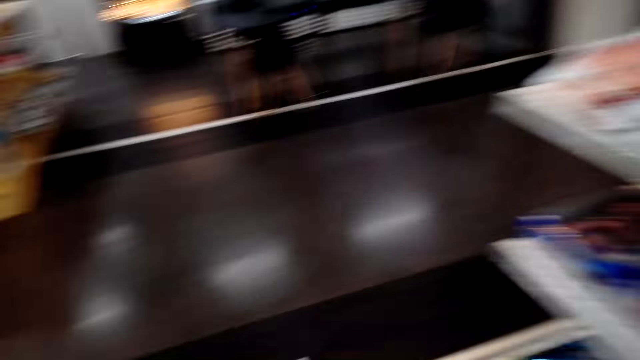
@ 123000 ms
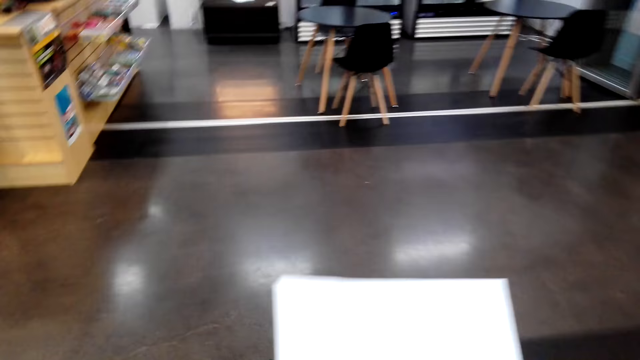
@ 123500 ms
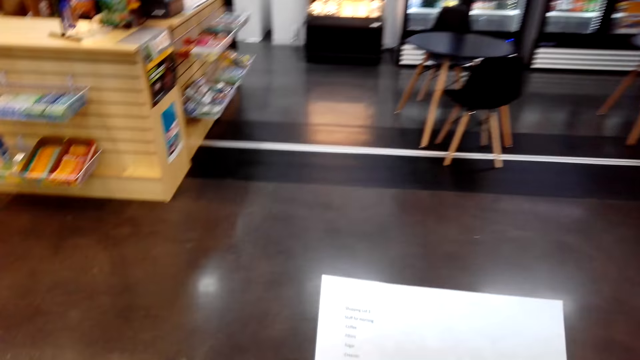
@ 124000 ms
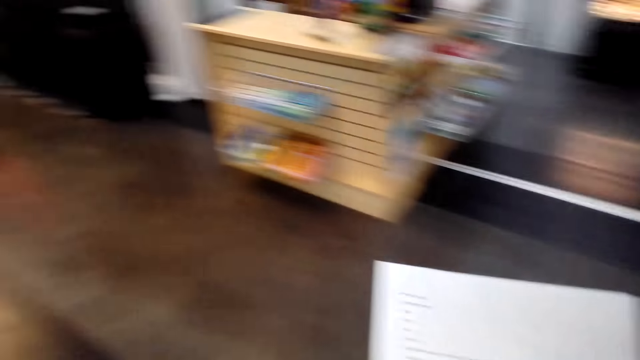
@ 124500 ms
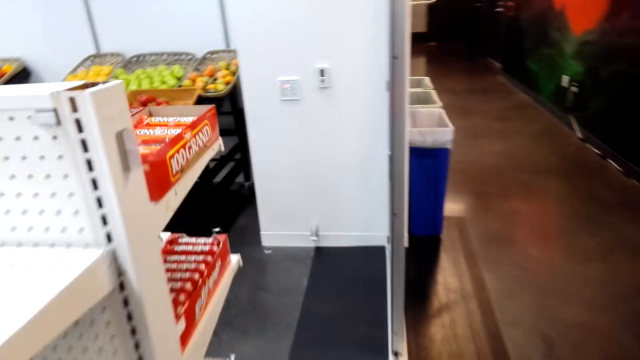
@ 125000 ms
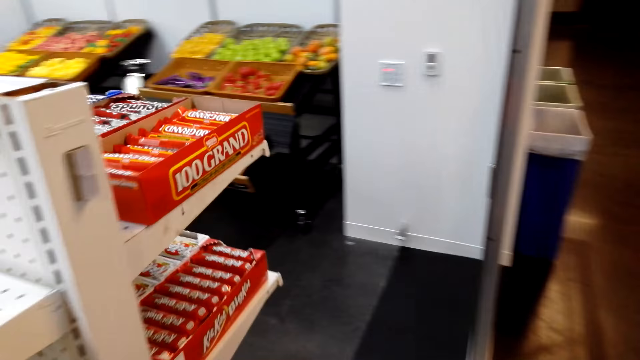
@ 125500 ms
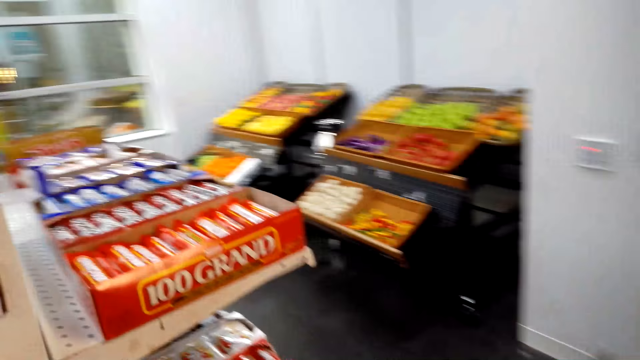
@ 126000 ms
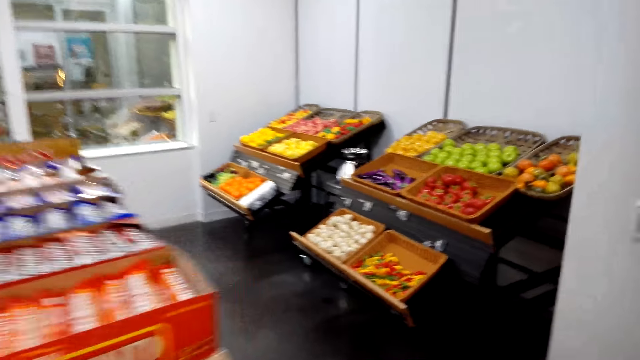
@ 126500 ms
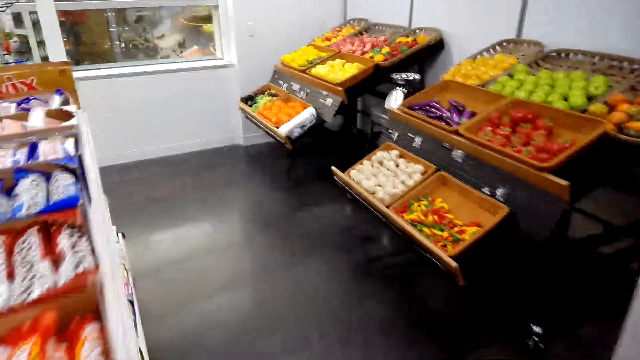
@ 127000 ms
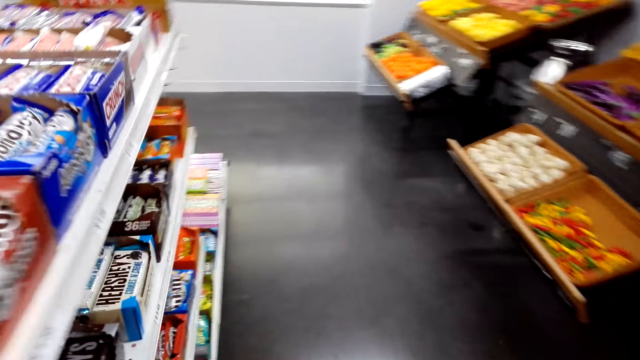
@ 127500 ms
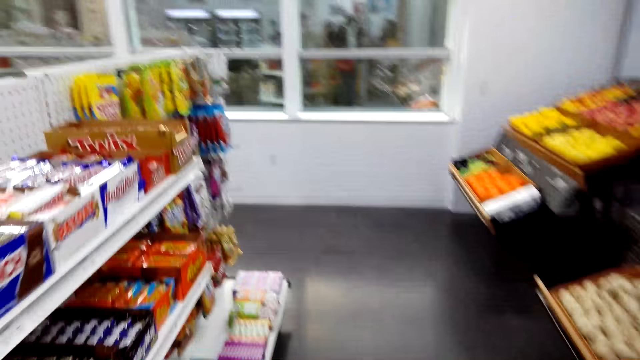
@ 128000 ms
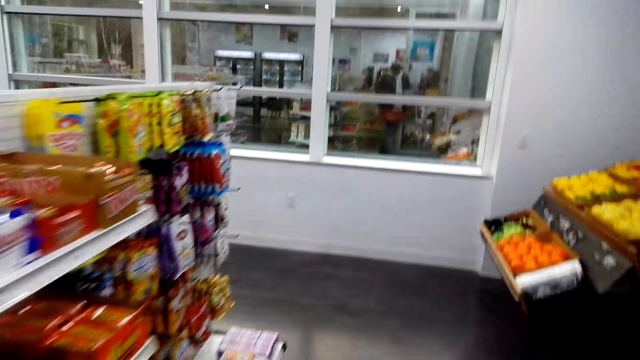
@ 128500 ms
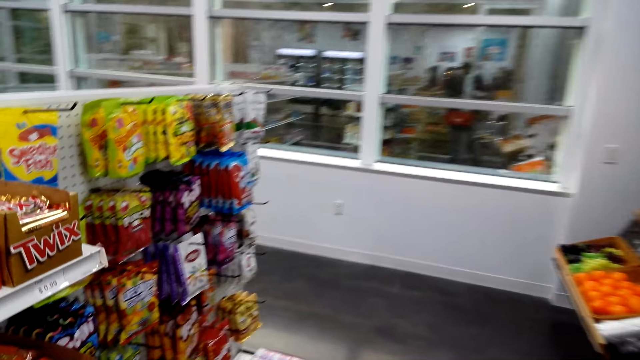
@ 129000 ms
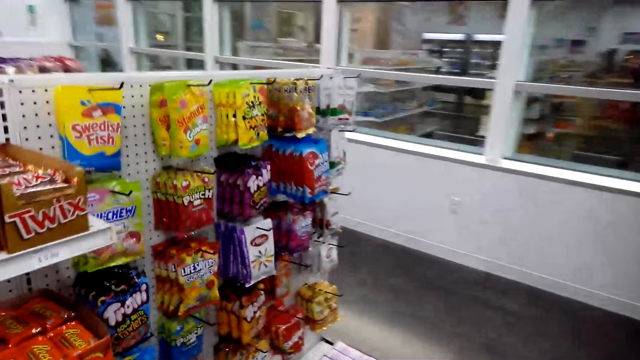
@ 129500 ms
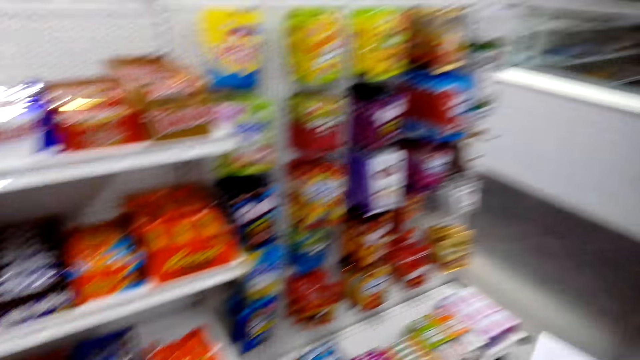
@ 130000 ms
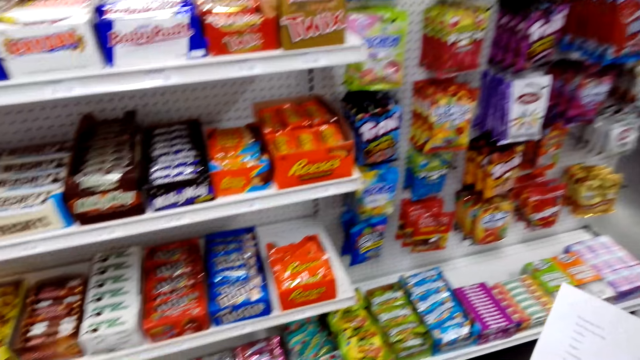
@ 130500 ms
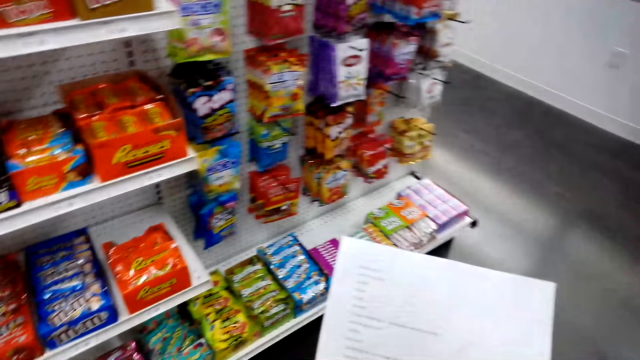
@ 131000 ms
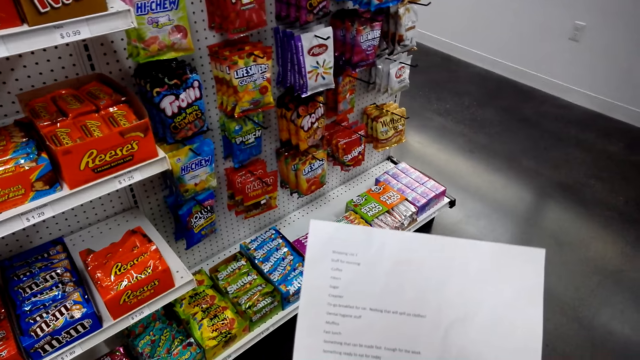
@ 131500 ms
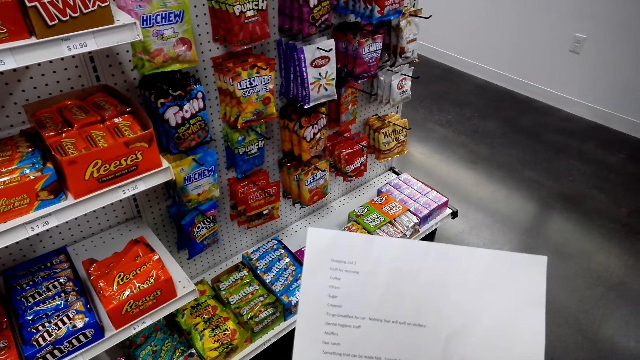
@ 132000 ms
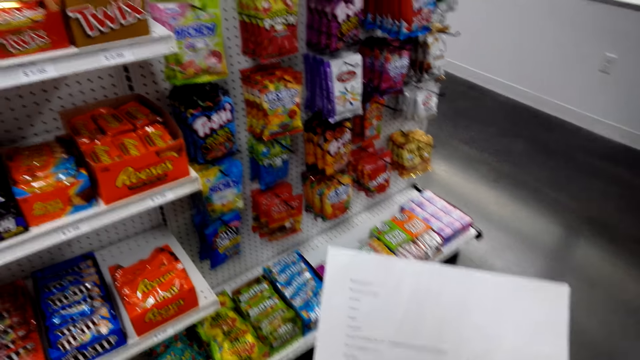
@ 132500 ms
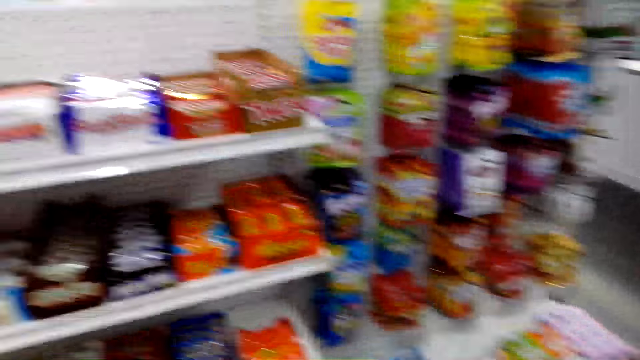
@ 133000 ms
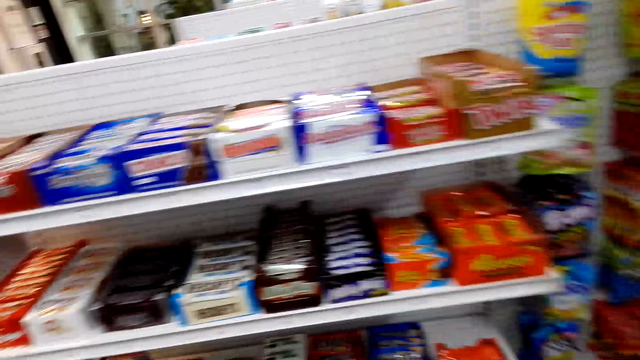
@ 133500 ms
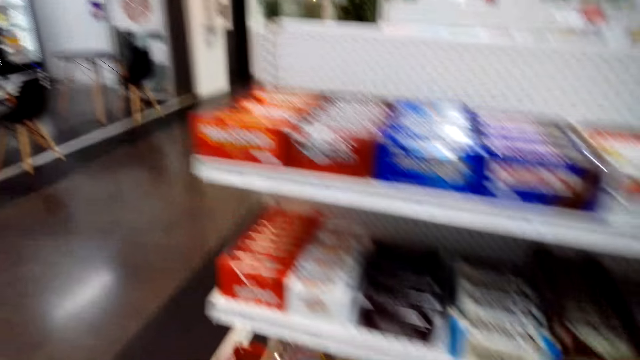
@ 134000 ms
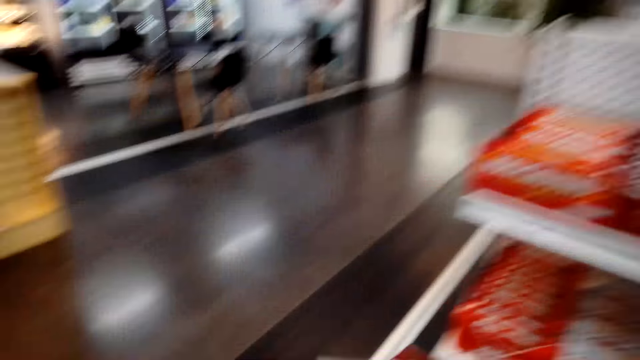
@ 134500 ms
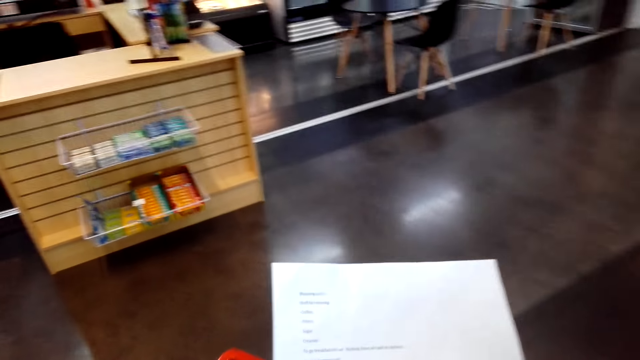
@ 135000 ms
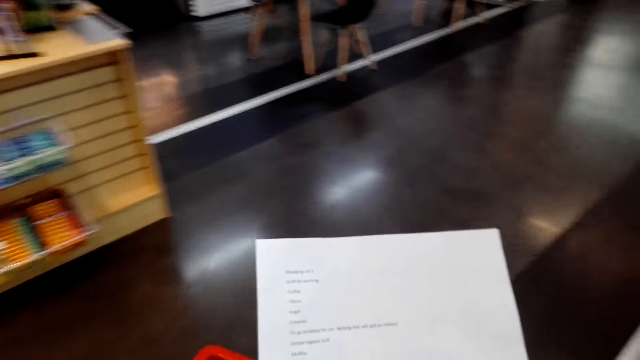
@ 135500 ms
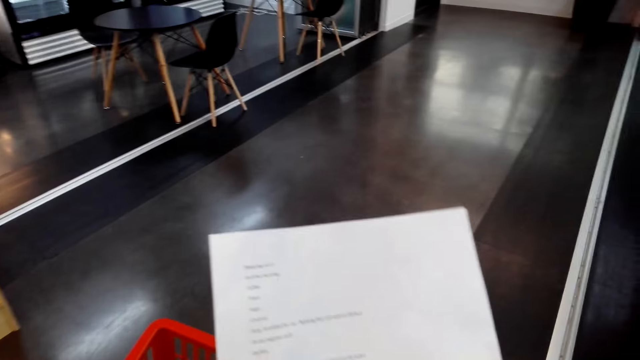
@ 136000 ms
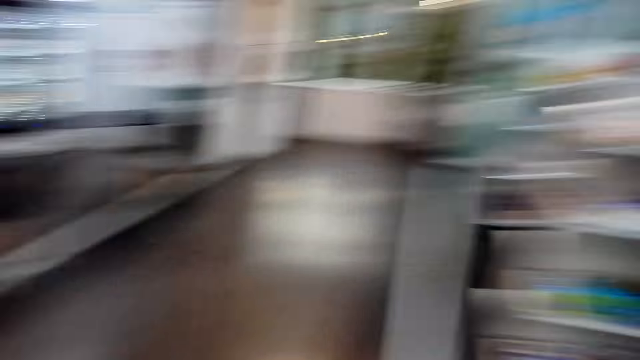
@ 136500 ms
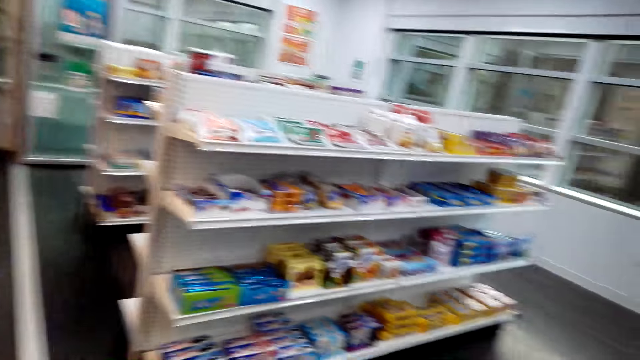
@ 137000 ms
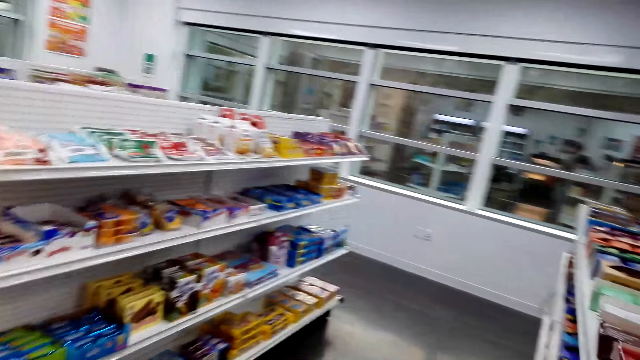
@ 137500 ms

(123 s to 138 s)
The camera wearer reads the food list paper. They look at the supermarket shelf. They walk around the supermarket.

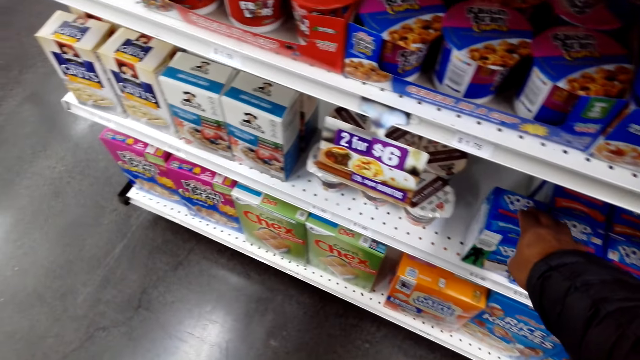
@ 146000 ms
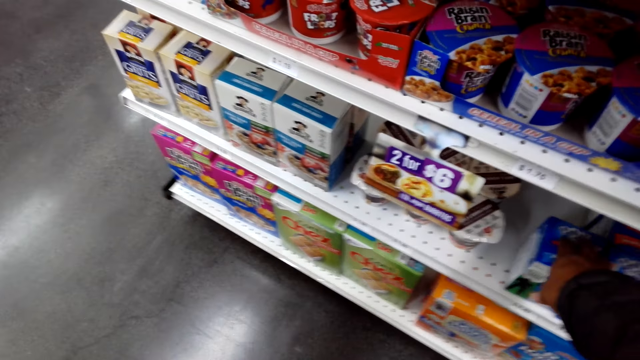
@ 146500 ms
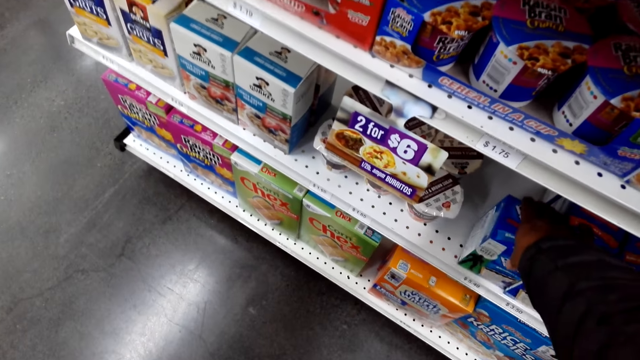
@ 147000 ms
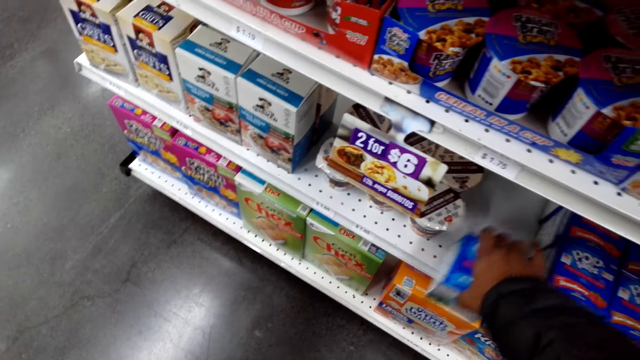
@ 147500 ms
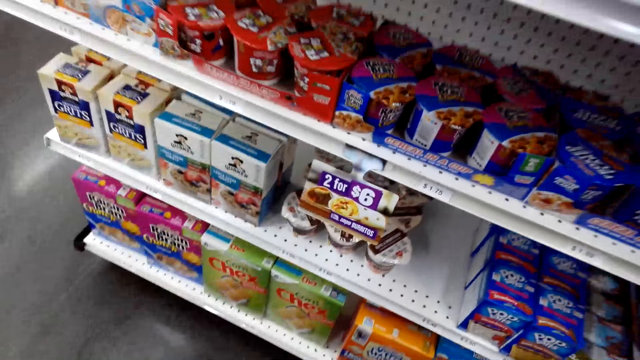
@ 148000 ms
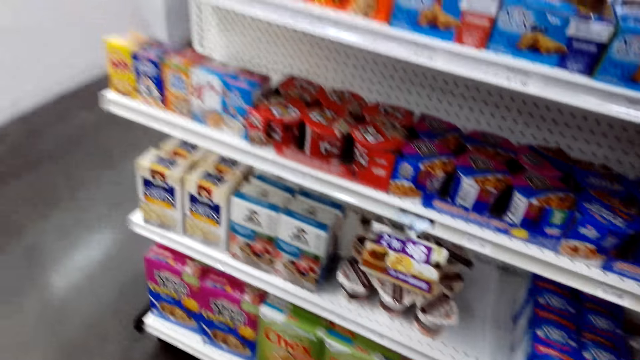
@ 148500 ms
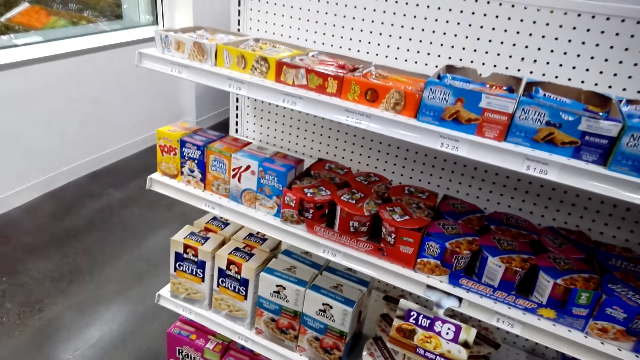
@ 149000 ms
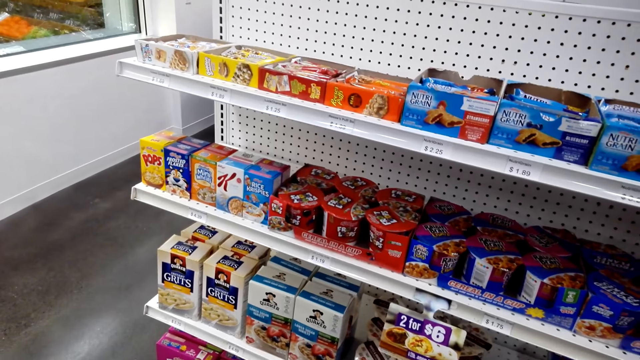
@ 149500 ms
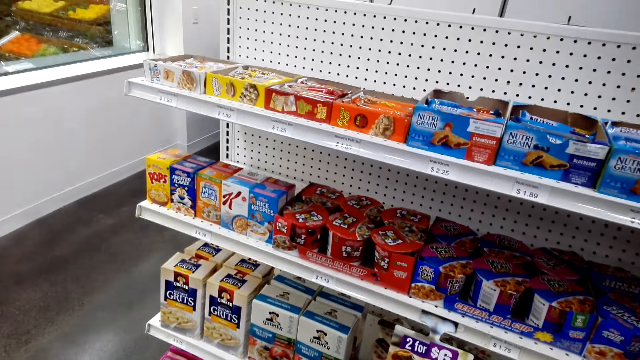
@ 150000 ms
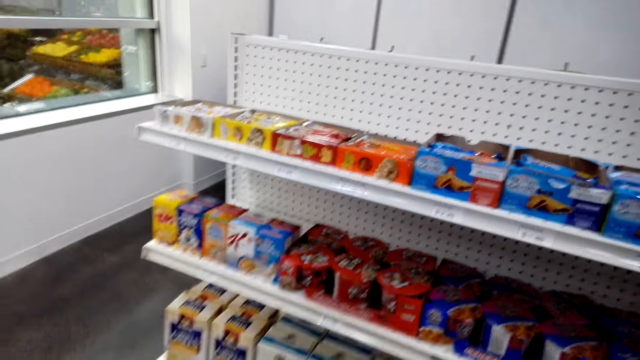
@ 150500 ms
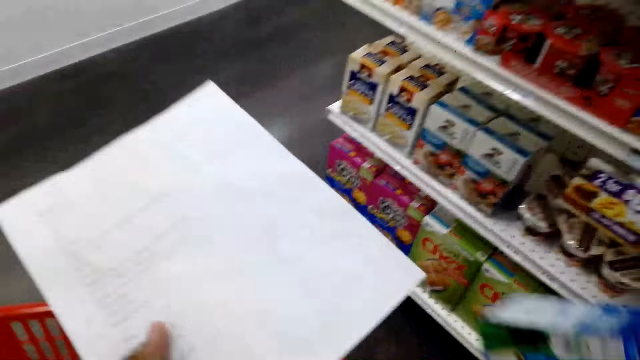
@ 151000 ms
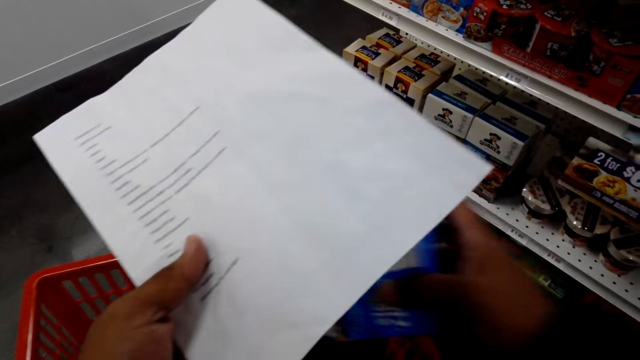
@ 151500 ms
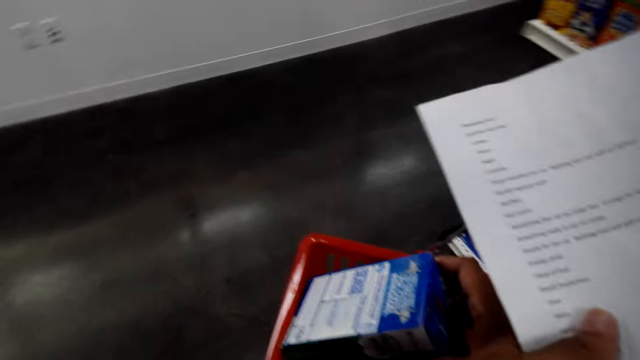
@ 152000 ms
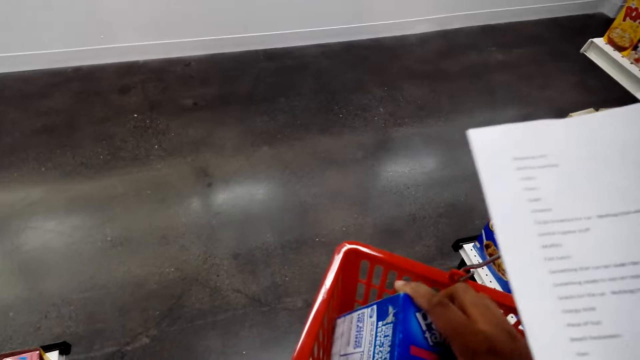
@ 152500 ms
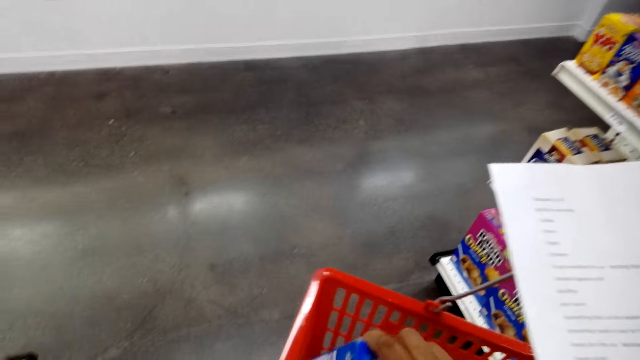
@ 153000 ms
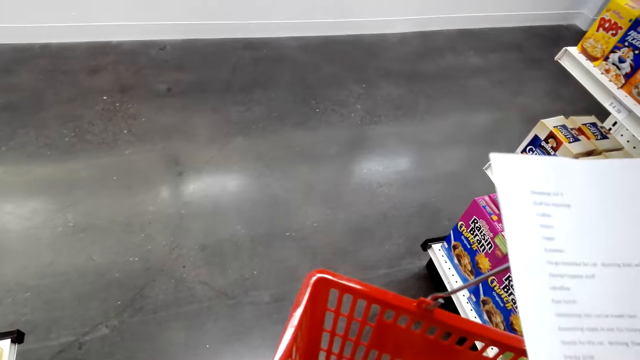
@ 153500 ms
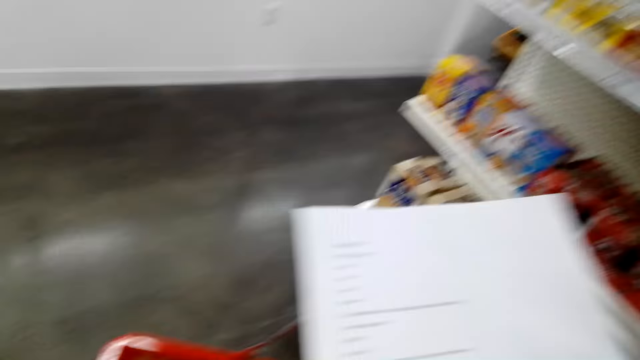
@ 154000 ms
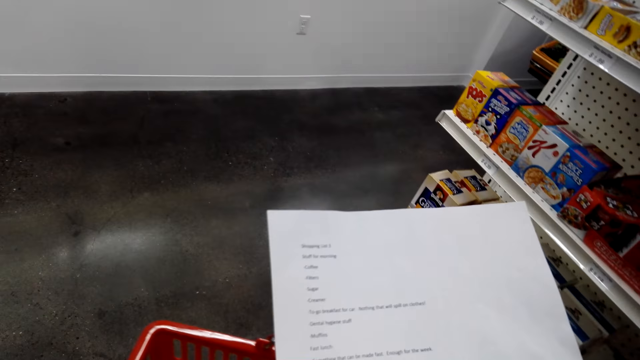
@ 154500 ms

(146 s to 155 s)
The camera wearer picks the items on the shelf. They read the shopping list. They put something in the bucket.
